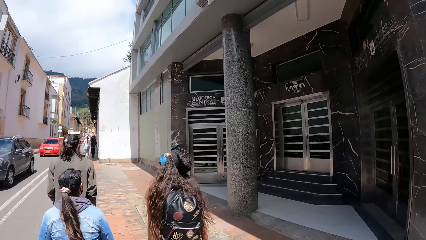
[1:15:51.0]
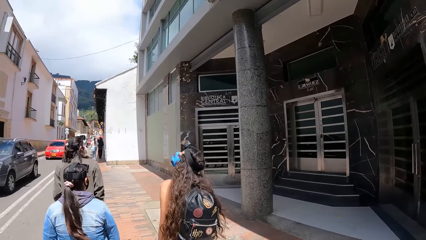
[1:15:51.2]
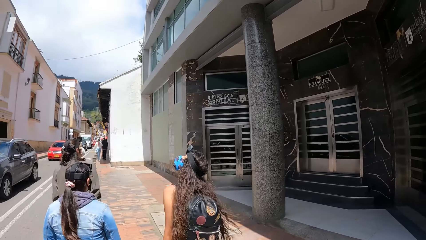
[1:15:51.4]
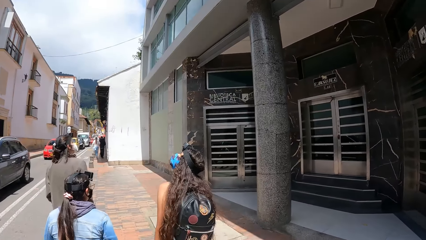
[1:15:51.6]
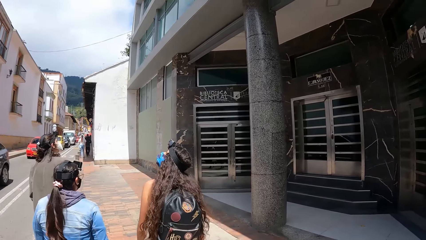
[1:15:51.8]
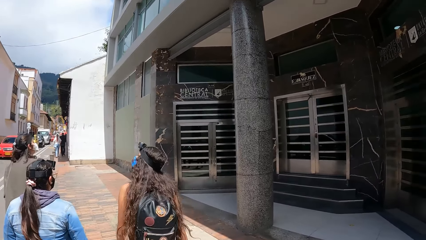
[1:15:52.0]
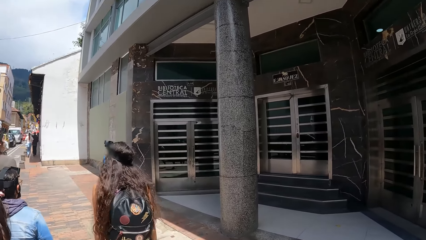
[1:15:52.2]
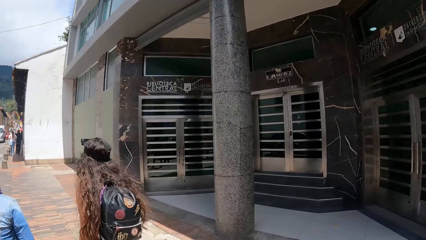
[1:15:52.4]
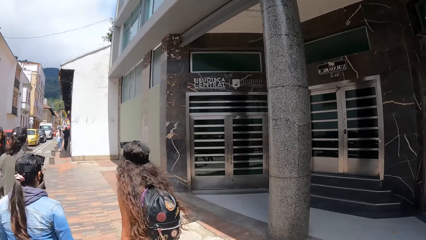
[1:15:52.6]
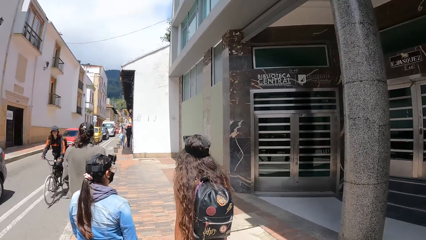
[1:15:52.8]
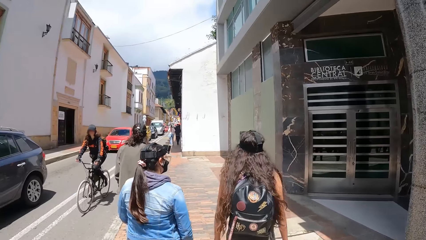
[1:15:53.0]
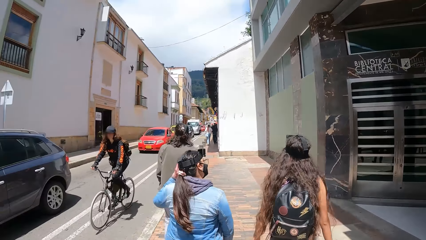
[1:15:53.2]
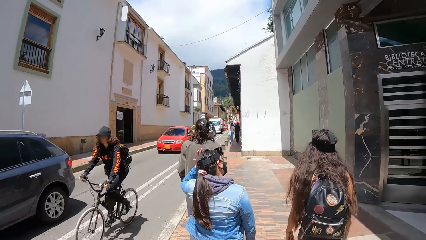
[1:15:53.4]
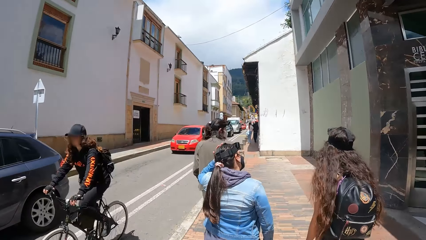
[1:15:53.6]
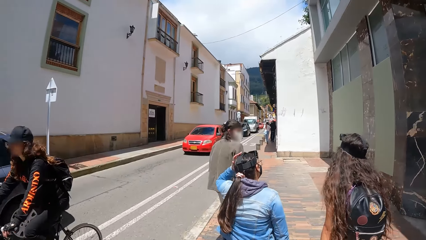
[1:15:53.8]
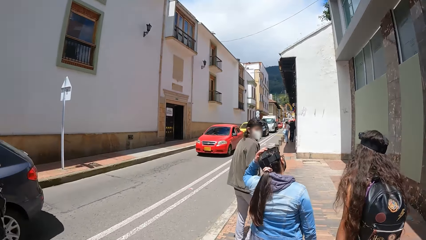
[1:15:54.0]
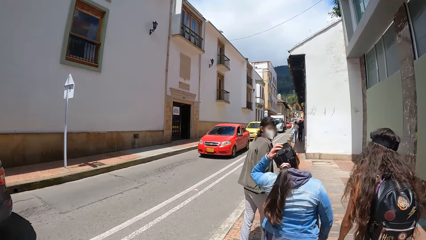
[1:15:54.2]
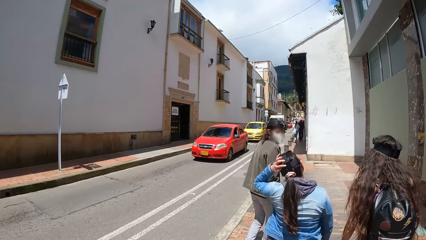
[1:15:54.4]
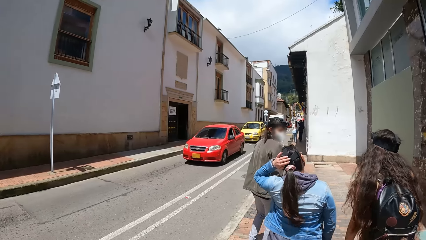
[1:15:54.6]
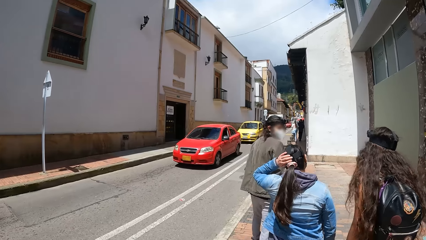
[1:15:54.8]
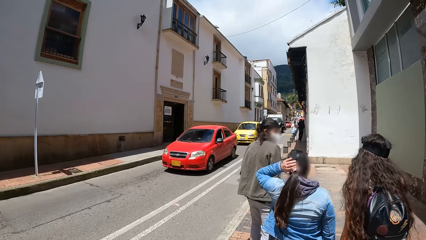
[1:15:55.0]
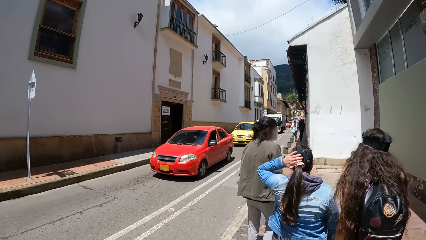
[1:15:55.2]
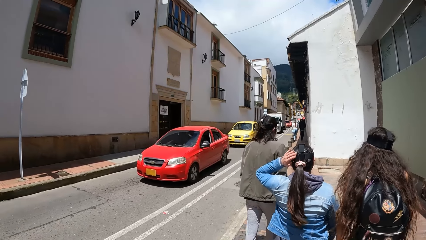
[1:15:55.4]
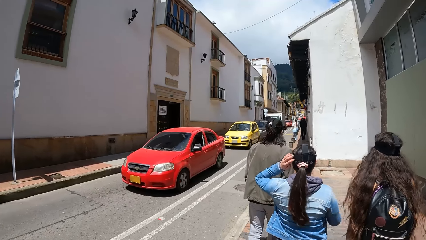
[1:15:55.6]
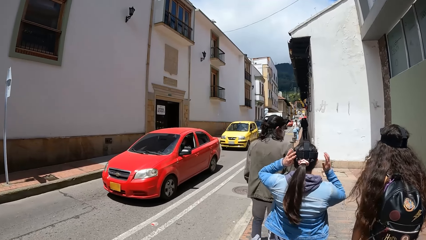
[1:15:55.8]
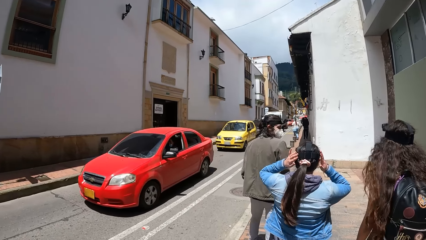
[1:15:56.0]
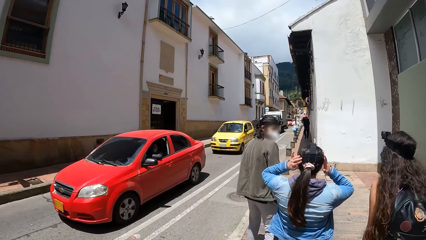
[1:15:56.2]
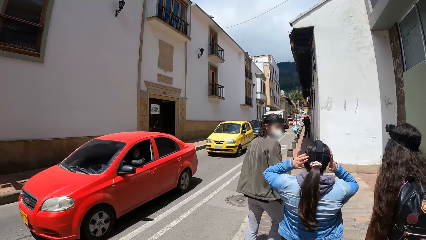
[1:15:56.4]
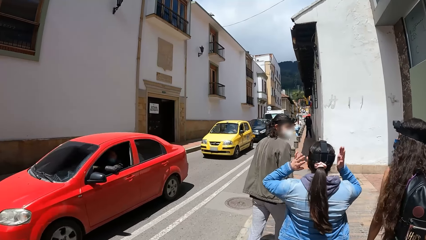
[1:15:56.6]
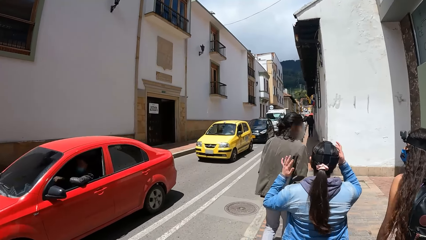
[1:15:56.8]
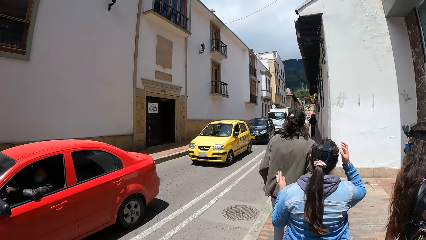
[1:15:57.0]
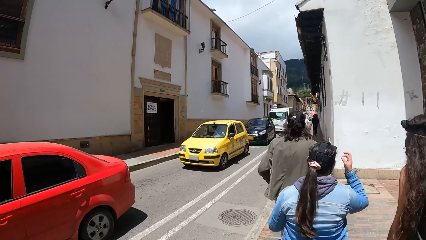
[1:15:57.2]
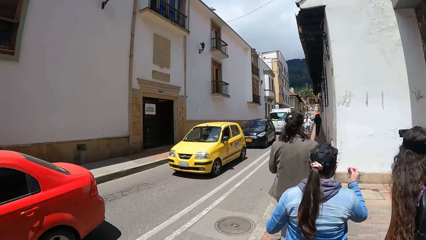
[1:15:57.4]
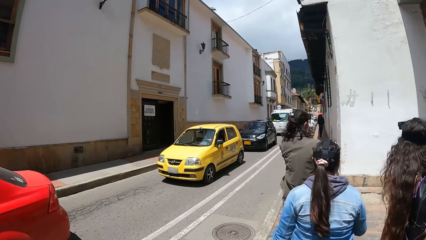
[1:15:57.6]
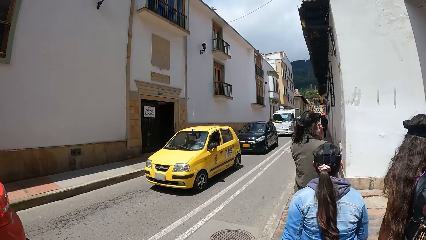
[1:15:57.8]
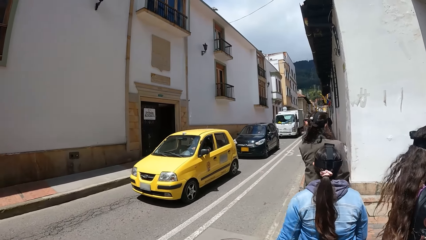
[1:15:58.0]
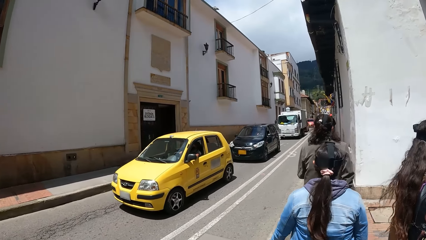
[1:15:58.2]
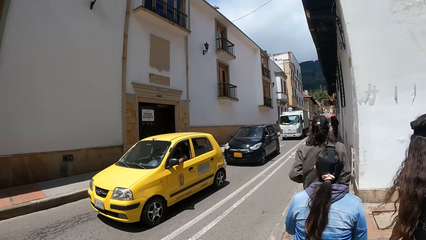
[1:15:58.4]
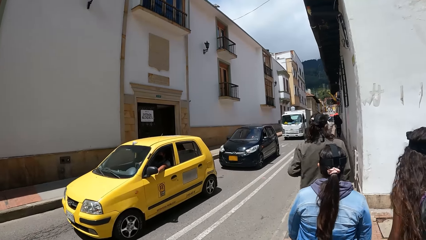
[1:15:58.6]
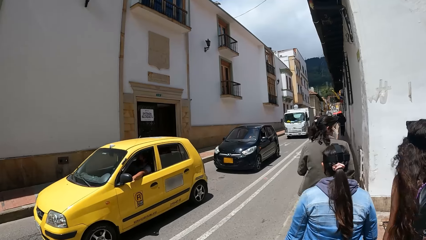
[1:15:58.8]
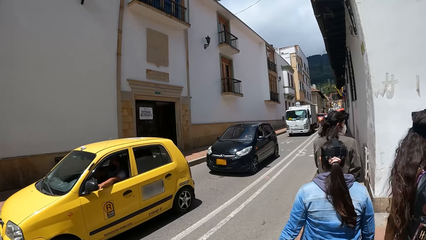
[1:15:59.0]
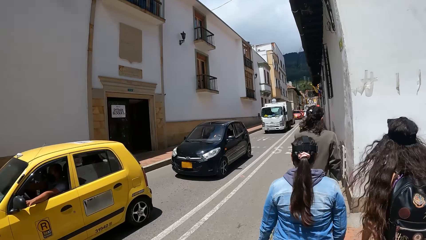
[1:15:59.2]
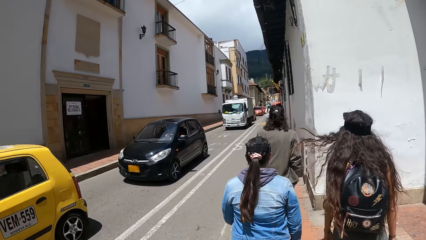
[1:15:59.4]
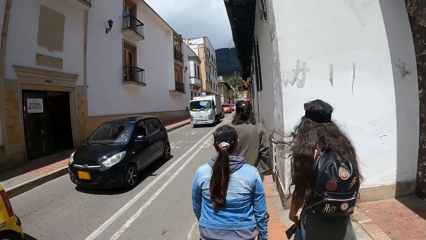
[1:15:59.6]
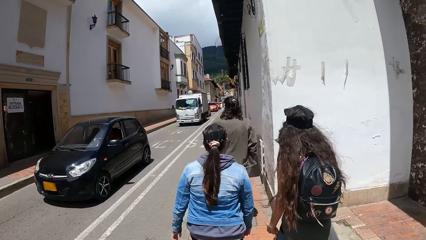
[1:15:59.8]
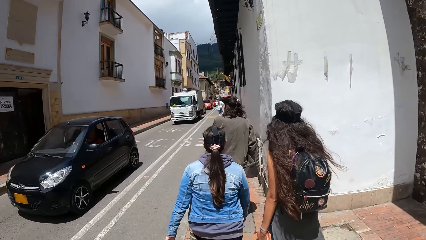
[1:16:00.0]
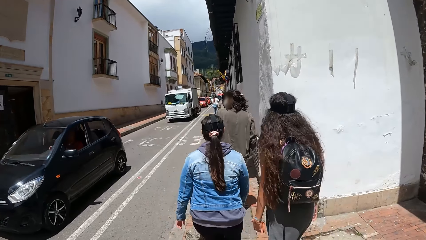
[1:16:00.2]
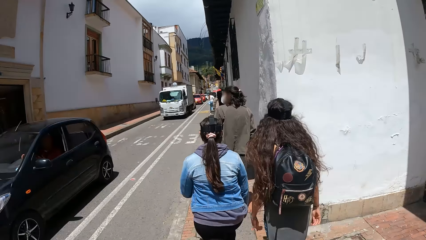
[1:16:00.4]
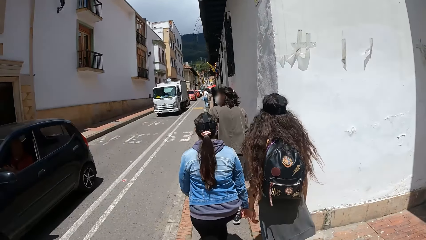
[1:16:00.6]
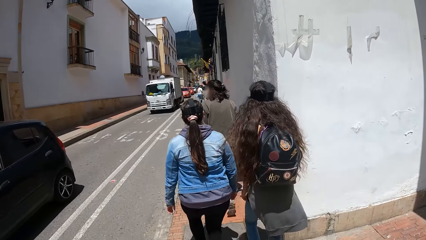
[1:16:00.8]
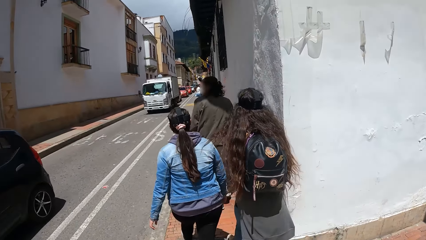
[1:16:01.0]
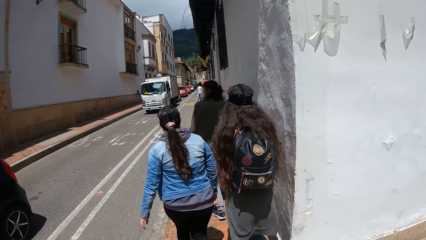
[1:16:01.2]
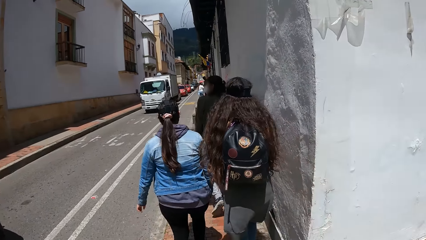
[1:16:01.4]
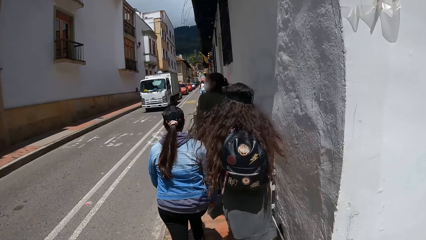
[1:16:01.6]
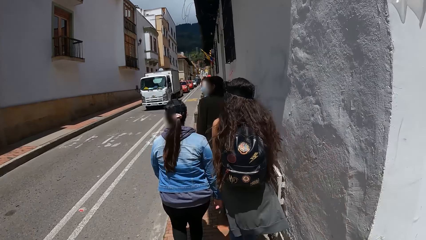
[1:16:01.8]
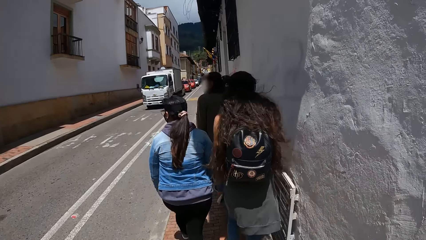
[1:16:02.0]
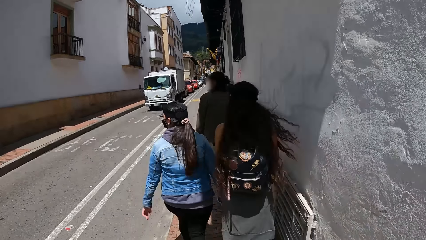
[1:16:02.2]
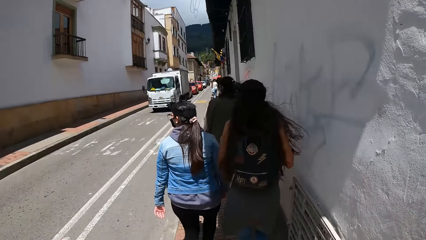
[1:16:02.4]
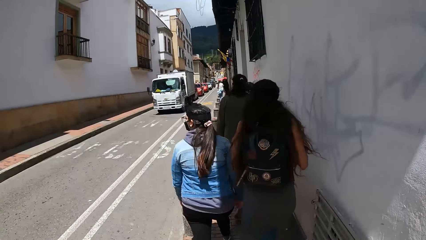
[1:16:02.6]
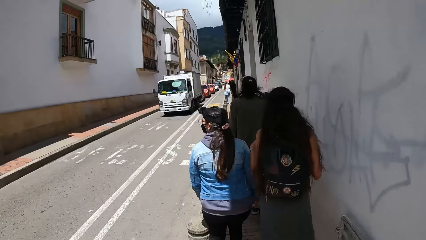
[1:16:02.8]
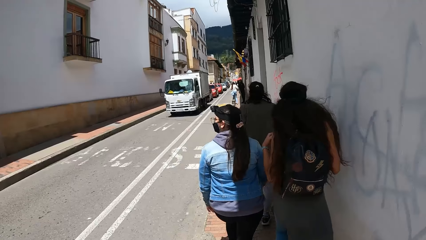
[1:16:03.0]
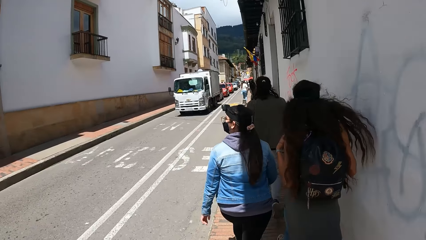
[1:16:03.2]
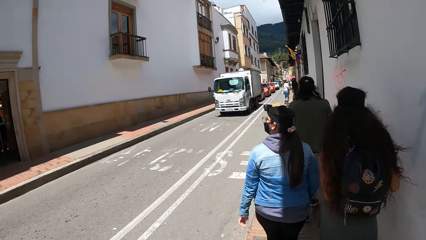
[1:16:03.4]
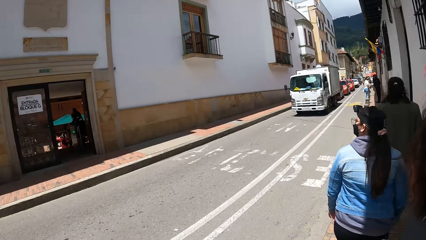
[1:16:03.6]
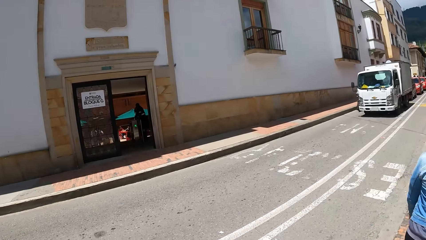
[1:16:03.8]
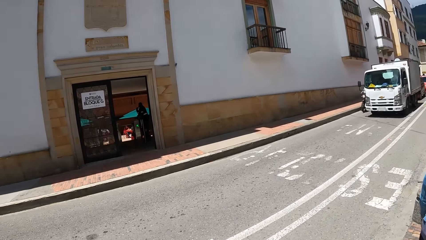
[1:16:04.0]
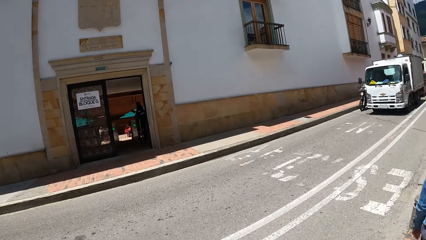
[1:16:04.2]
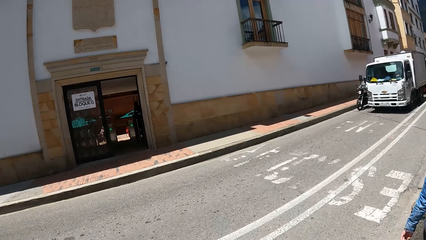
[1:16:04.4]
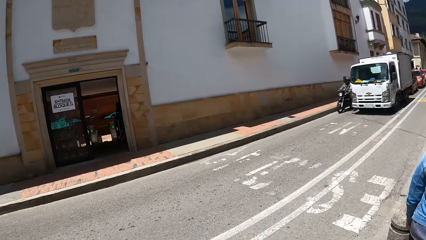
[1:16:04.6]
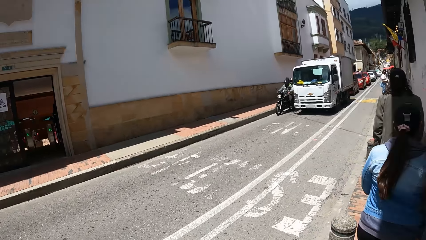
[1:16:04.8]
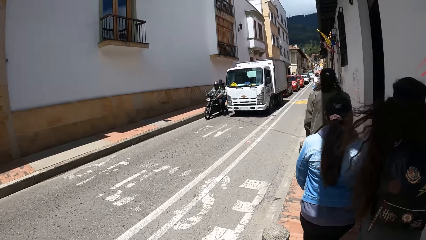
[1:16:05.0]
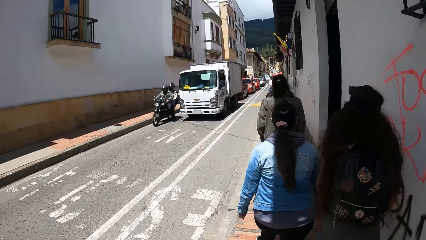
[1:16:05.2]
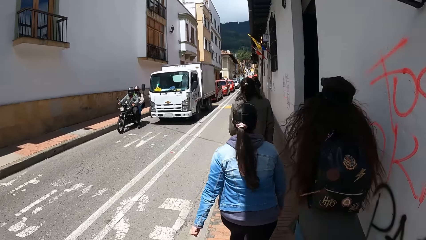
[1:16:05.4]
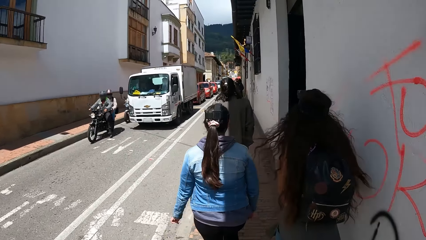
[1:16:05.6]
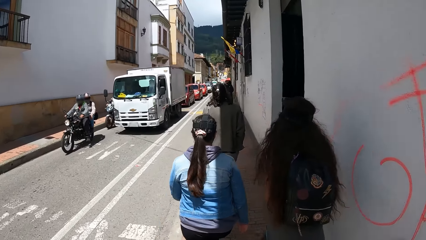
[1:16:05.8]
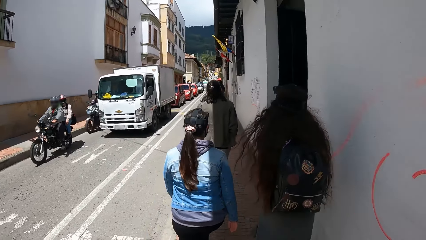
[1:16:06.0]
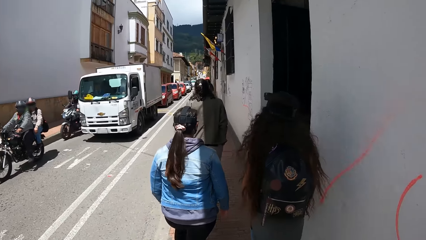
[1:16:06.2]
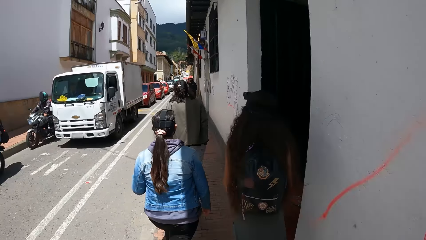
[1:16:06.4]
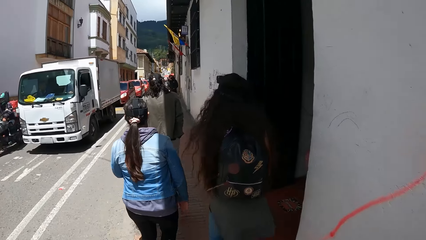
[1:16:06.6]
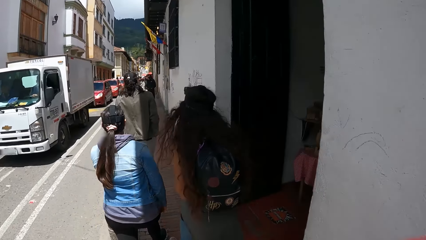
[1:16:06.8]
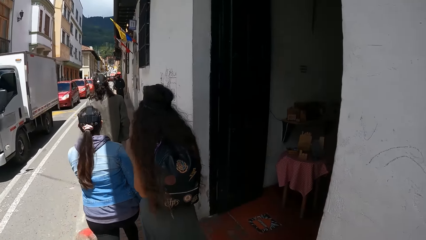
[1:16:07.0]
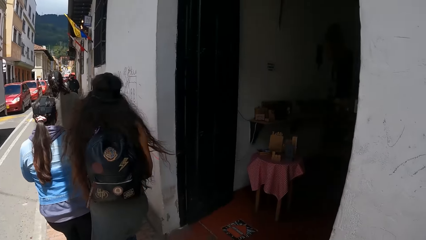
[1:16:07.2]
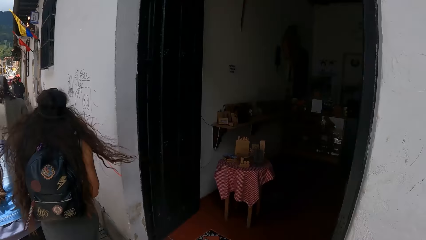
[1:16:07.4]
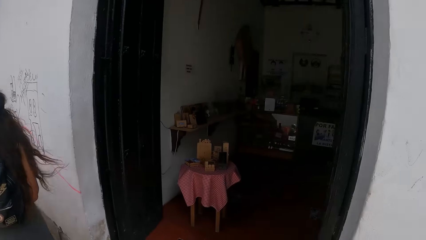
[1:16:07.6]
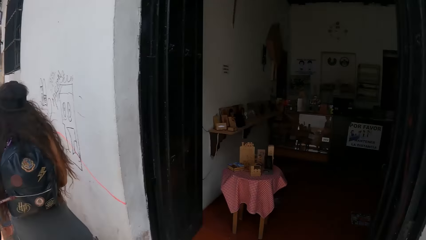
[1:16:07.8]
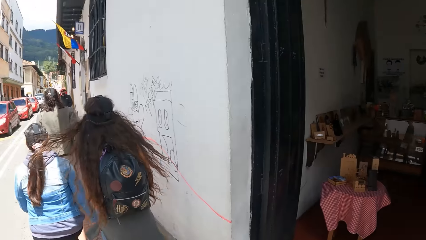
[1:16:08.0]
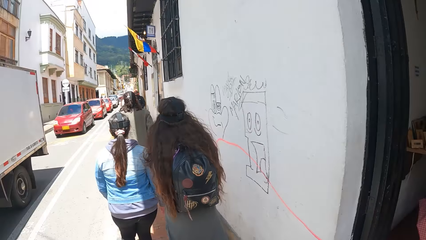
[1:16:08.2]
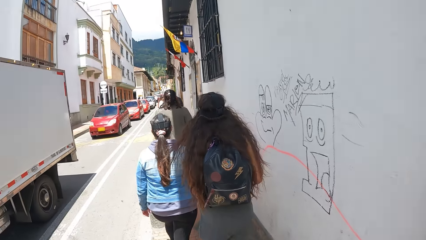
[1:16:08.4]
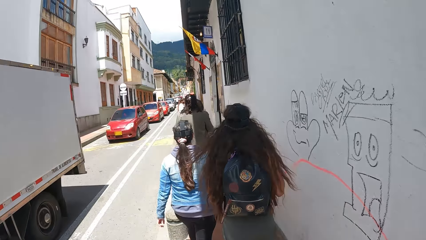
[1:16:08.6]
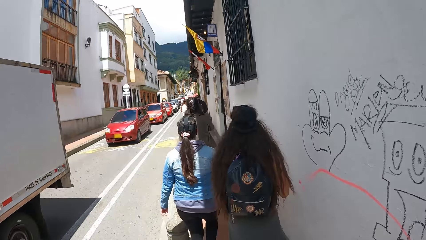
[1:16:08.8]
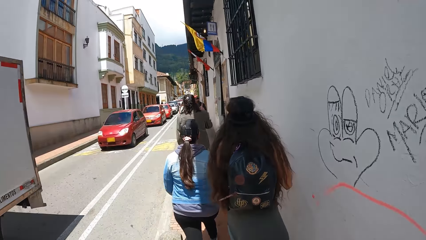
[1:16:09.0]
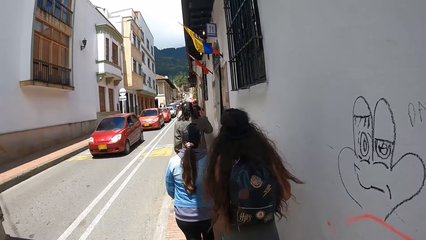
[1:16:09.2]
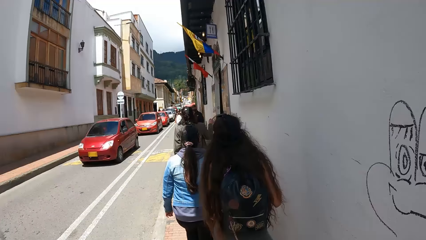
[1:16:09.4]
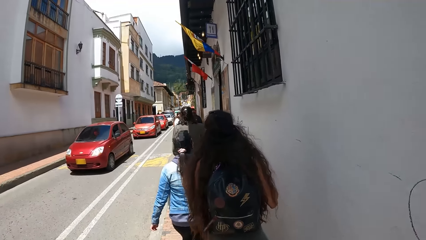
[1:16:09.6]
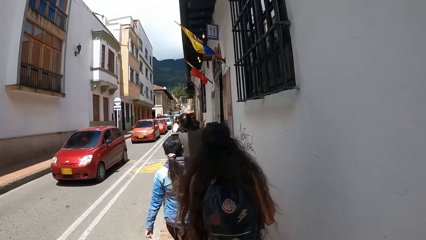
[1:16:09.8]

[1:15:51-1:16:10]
The woman touches her hair with her left hand. The man interacts with the woman. The woman adjusts a camera strap on her head with both hands. The man touches his face with his left hand.
